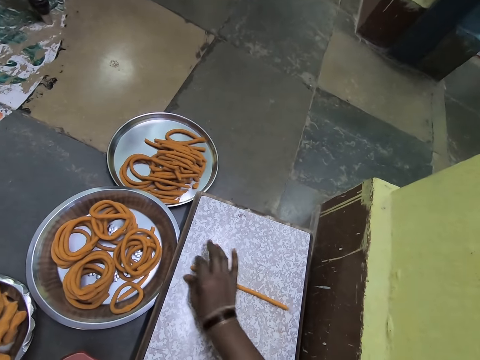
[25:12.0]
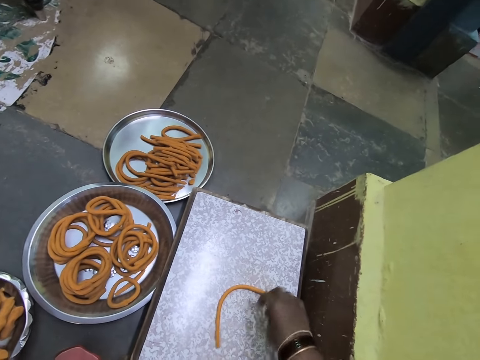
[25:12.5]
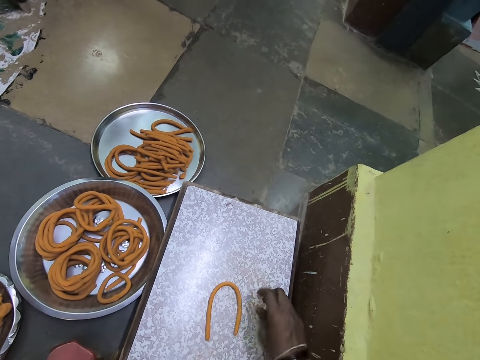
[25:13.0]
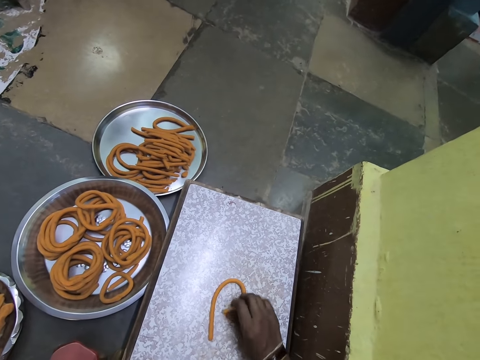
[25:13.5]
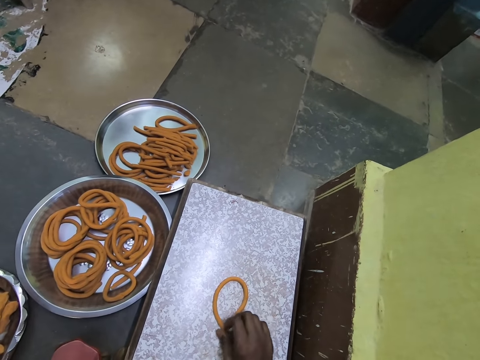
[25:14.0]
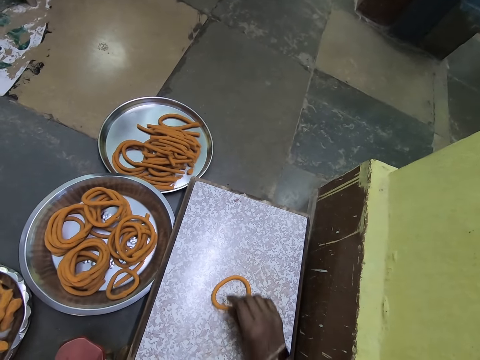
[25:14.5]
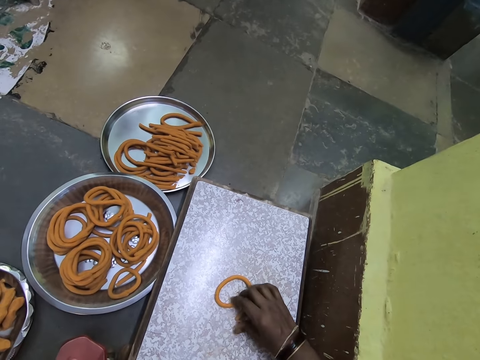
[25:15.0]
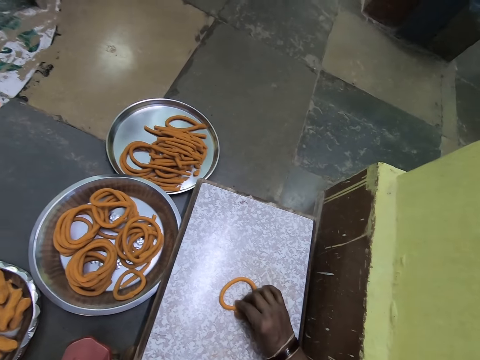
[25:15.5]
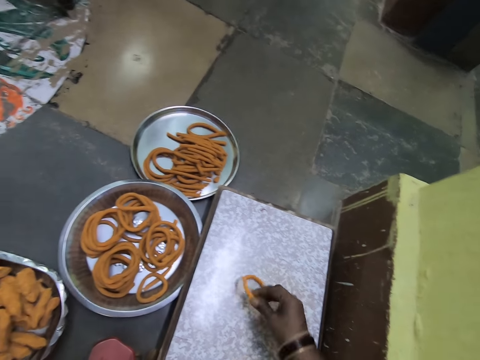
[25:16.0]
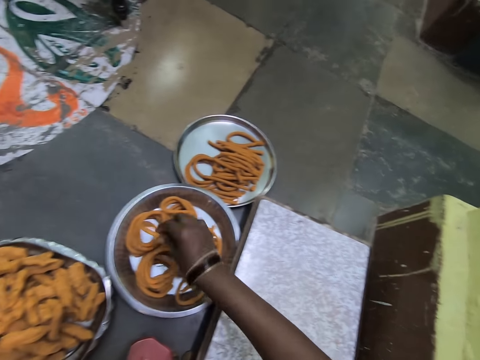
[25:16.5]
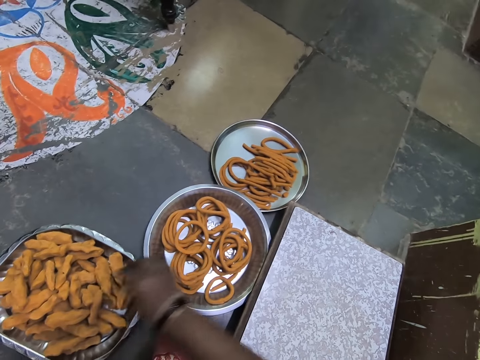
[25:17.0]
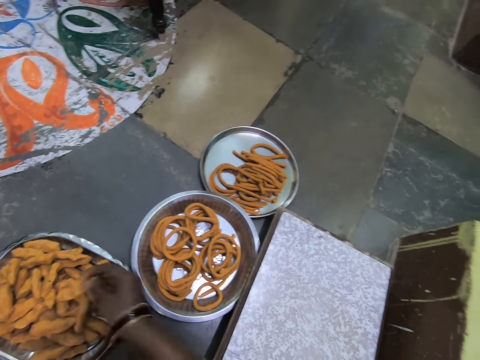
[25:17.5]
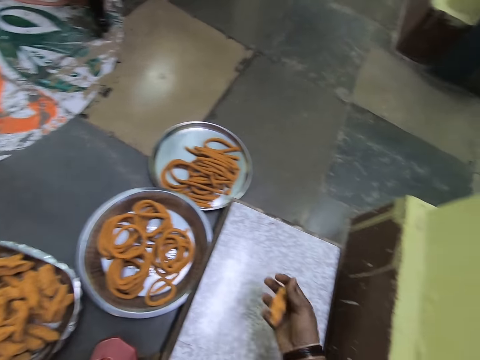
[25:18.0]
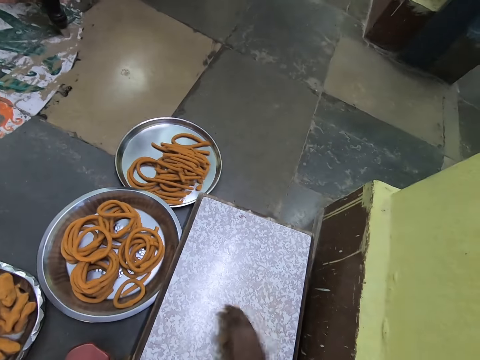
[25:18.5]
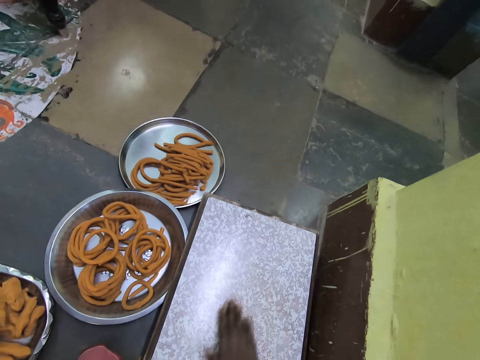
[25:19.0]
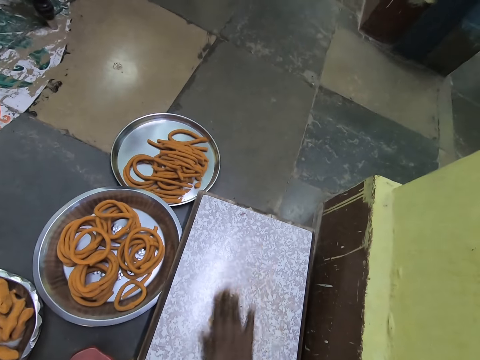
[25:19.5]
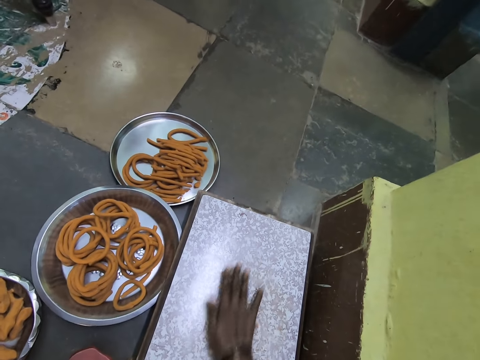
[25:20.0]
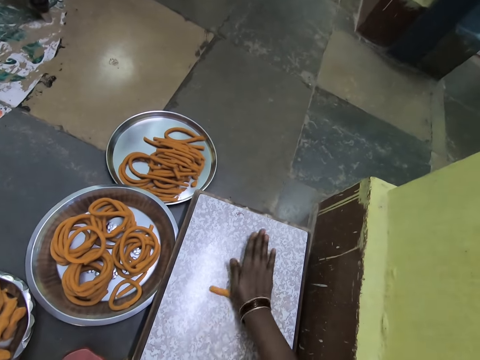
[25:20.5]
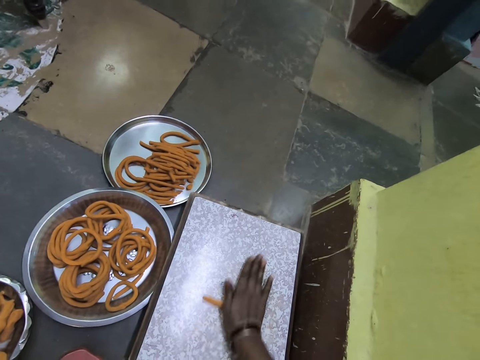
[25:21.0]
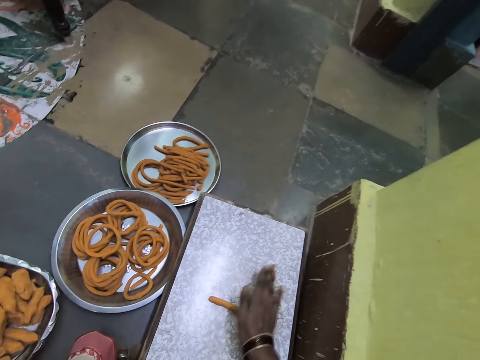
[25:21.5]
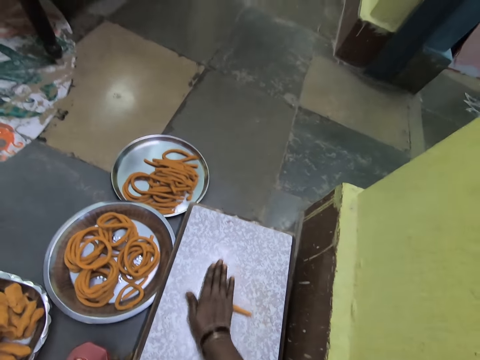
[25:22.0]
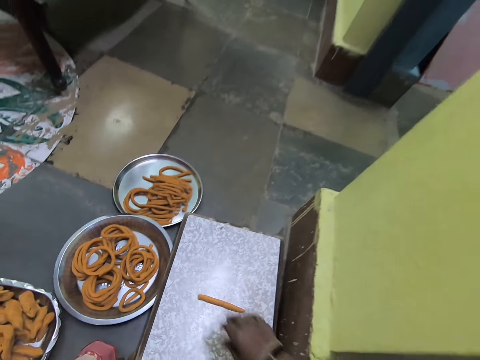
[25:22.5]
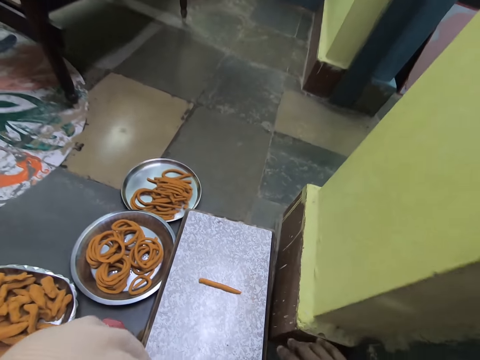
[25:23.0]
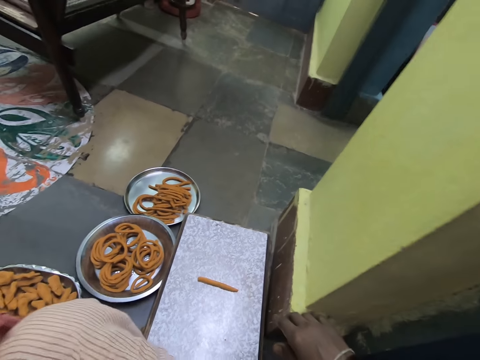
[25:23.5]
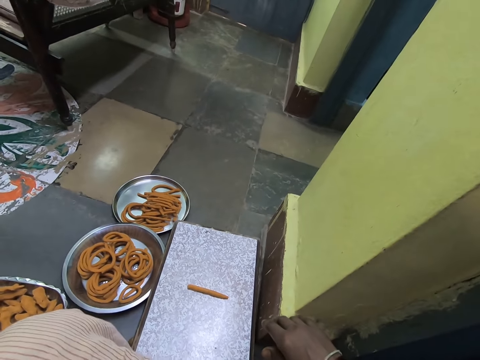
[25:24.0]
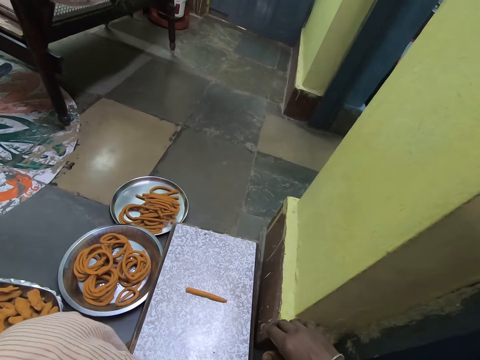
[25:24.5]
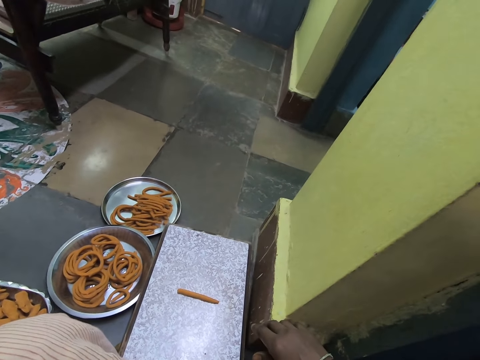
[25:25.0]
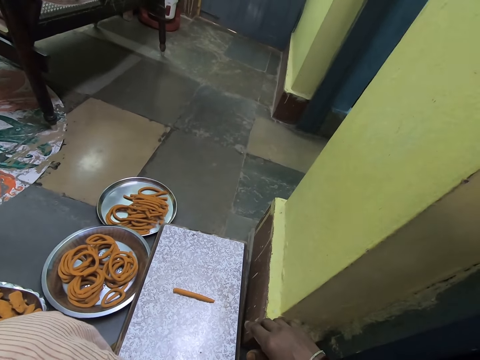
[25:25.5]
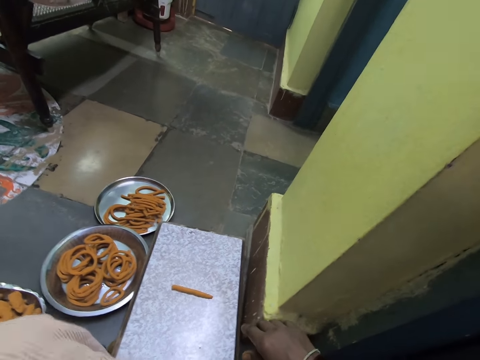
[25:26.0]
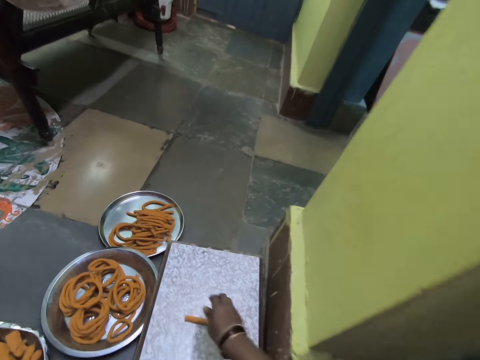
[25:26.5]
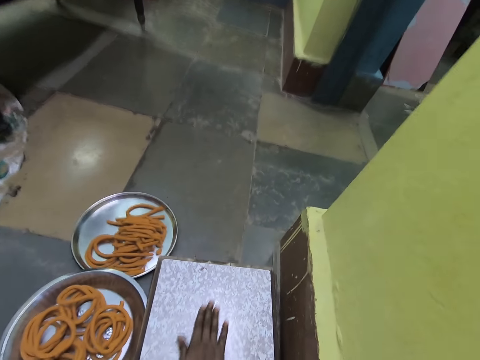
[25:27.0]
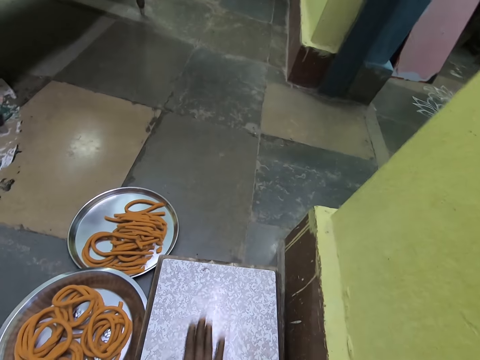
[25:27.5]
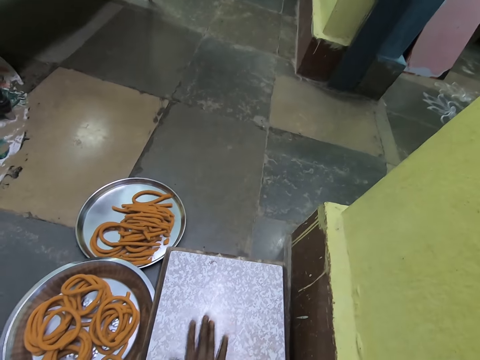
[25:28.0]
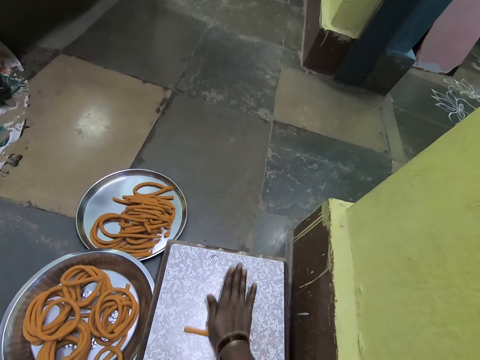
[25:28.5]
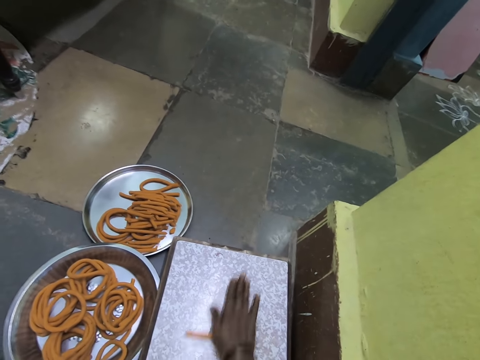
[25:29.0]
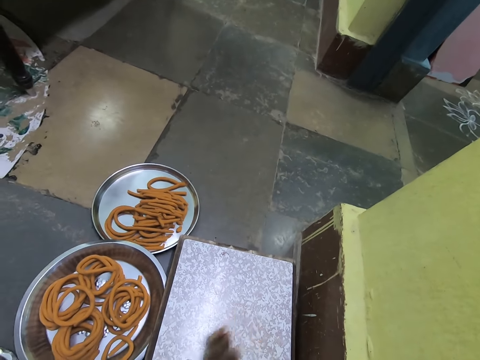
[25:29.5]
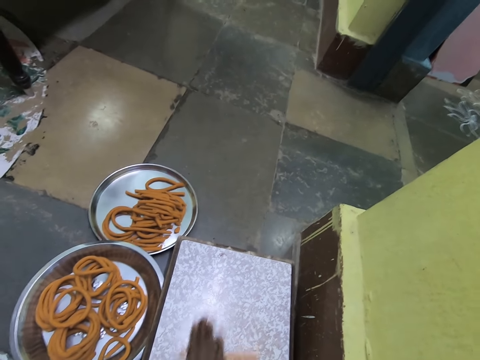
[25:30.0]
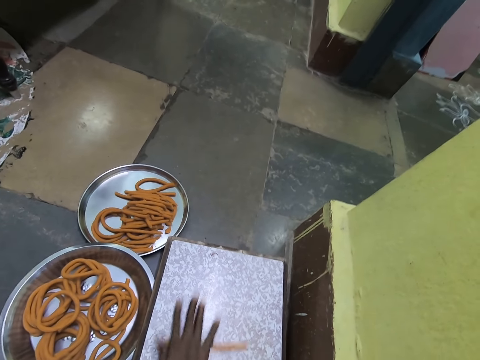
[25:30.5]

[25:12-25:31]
The camera wearer rolls a dough on a circle shape. They fold something. They pick up the dough, place the dough in a tray, pick the dough from a bowl and roll the dough. They touch something and adjust the camera. They roll the dough.

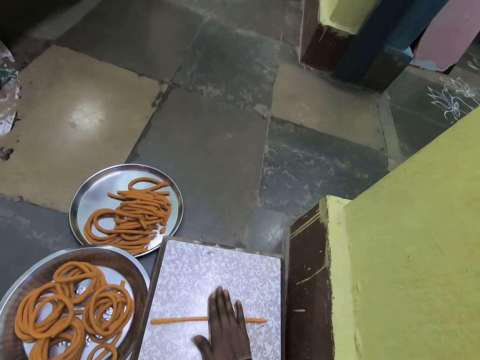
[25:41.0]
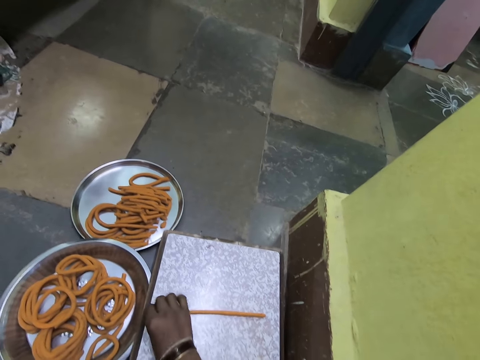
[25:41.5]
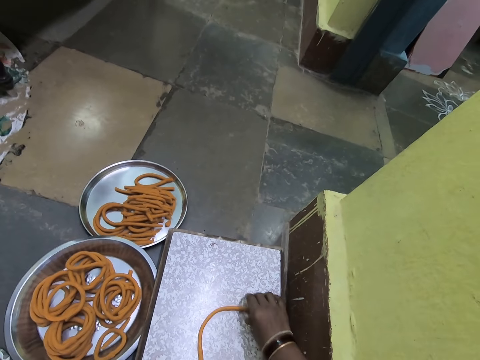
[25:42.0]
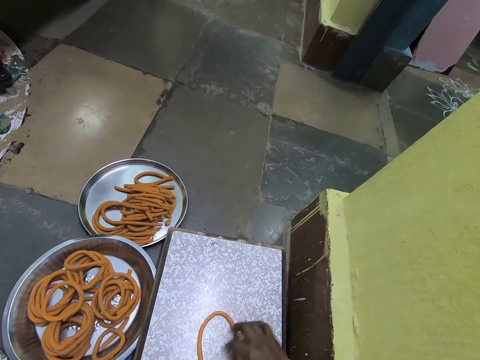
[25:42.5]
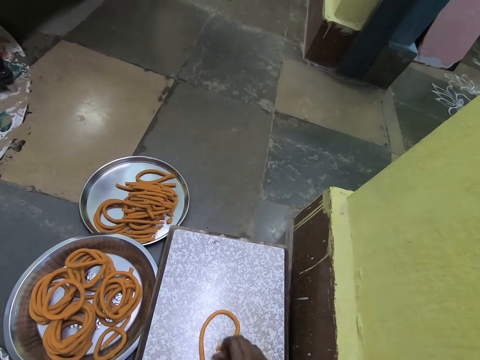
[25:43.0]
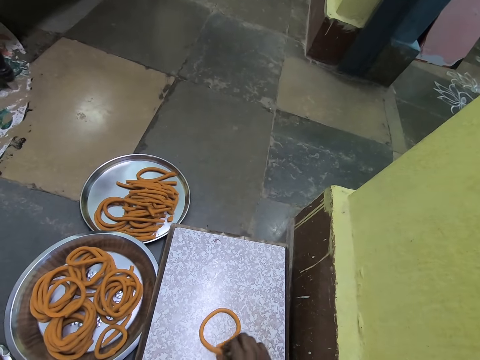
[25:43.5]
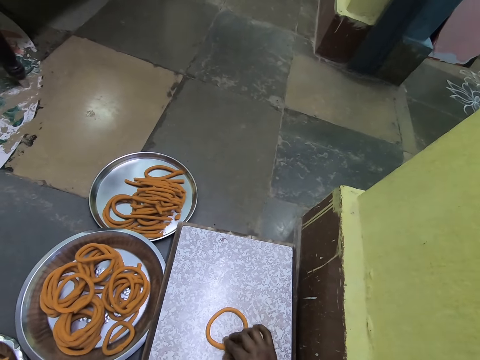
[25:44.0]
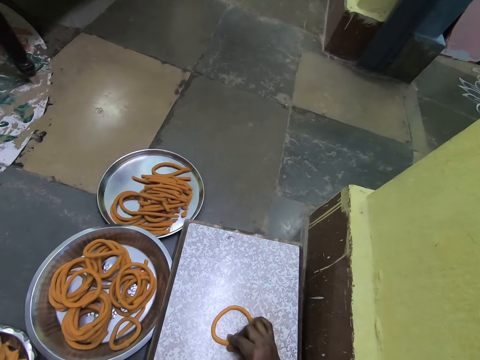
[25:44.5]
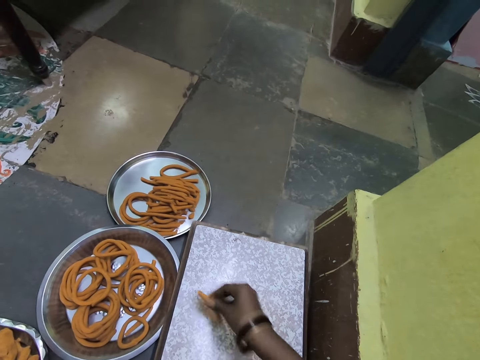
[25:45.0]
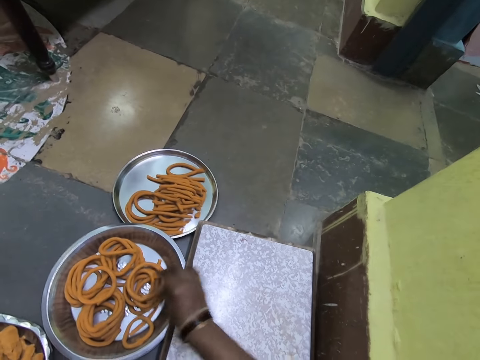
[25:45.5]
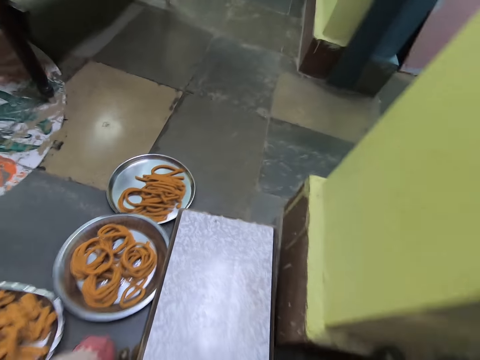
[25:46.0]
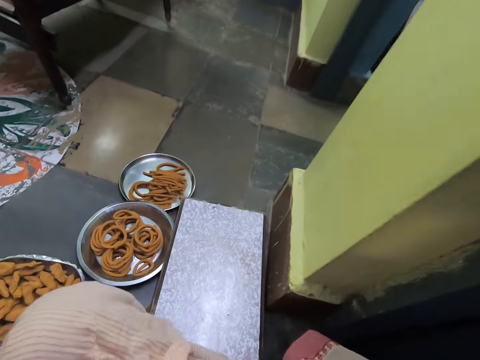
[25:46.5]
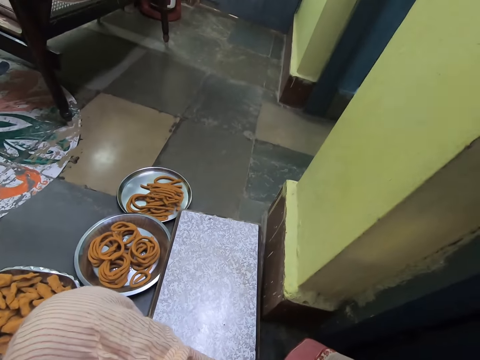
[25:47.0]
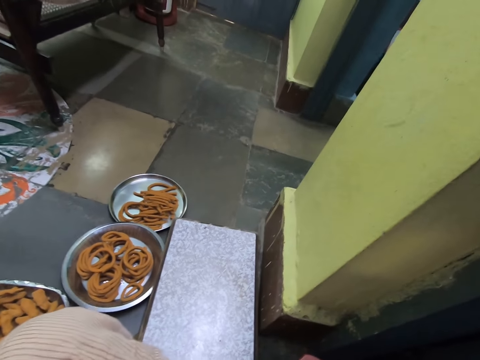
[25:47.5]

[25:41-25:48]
The camera wearer rolls a dough on a circle shape. They fold something. They pick up the dough, place the dough in a tray, adjust the camera and touch something.
